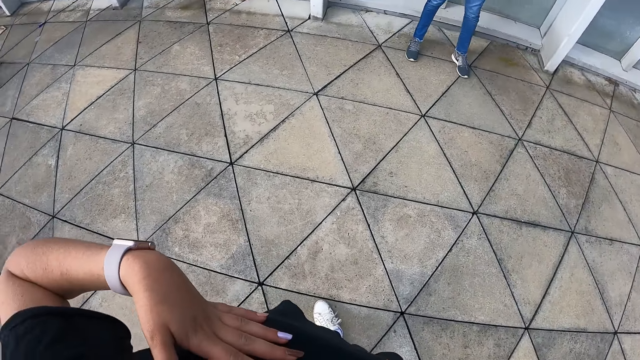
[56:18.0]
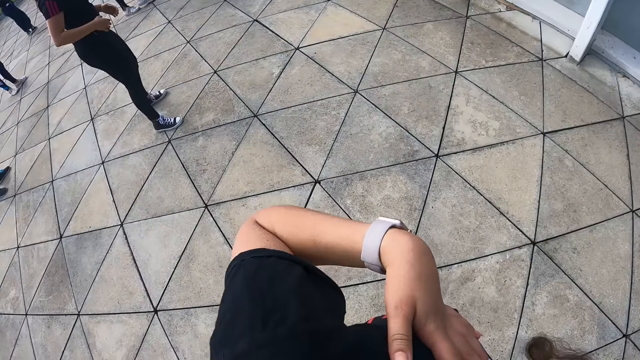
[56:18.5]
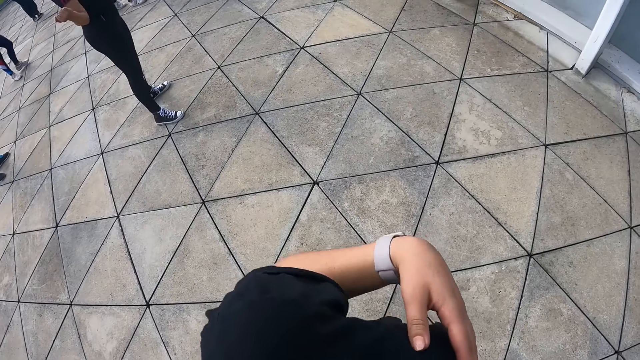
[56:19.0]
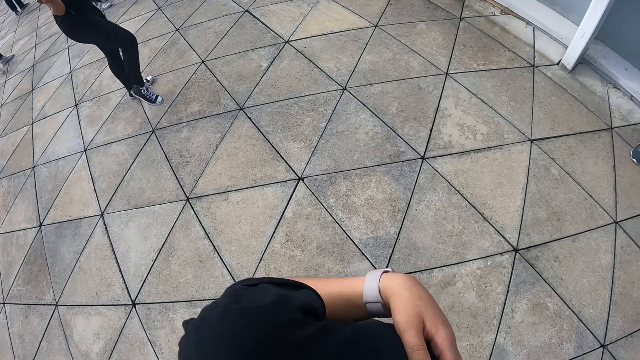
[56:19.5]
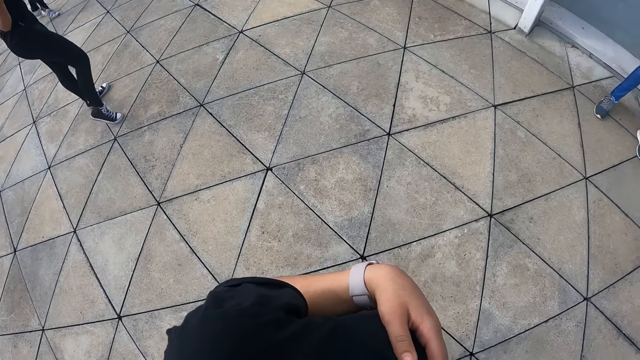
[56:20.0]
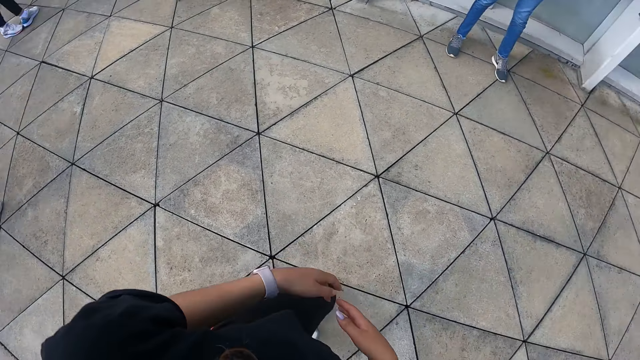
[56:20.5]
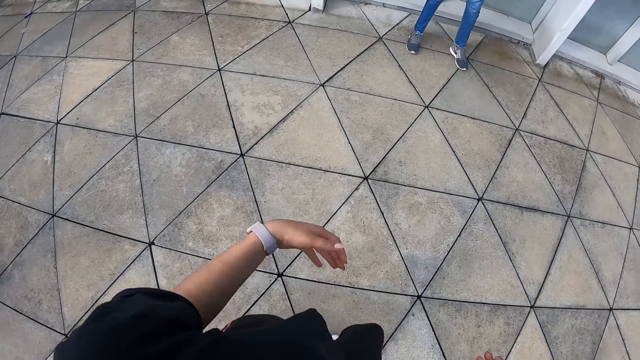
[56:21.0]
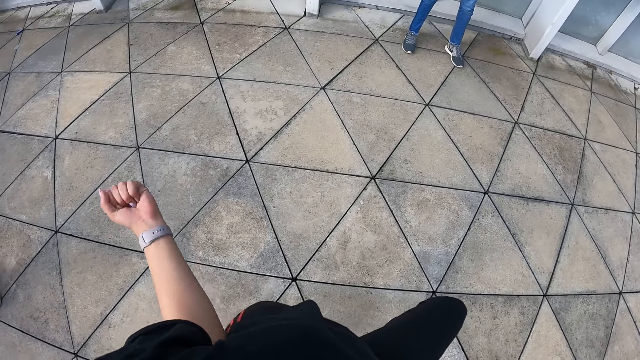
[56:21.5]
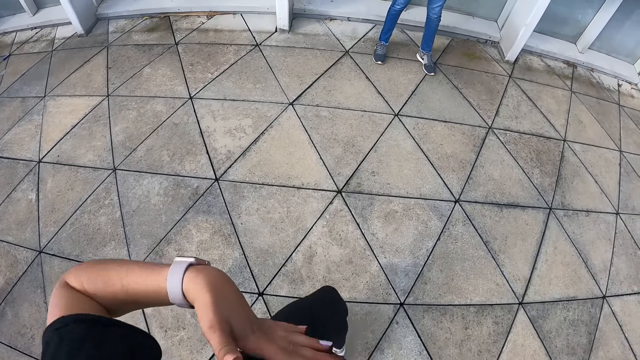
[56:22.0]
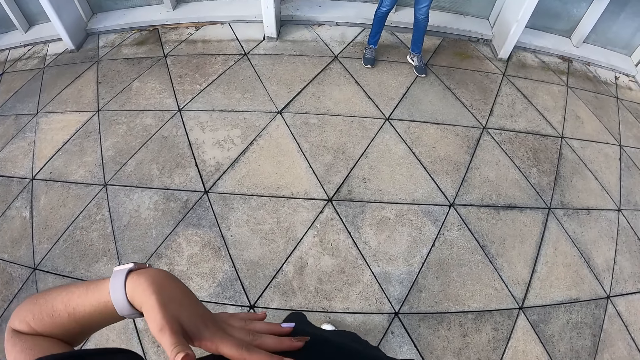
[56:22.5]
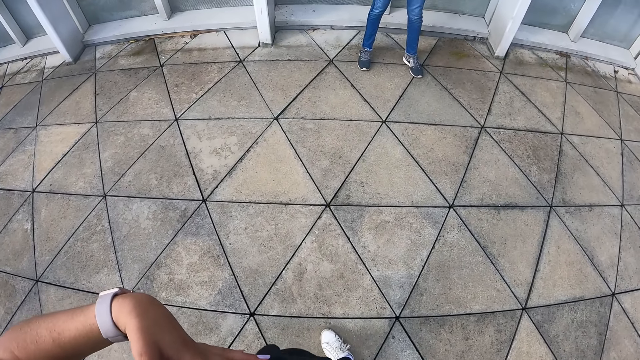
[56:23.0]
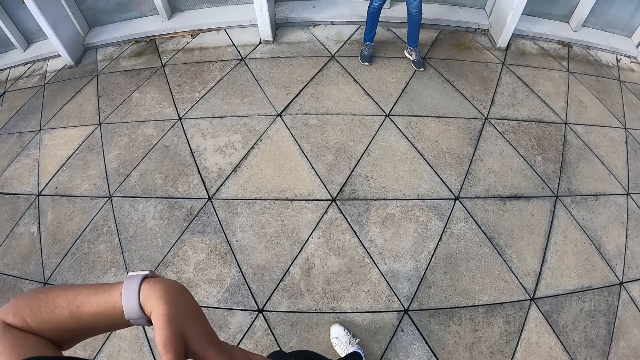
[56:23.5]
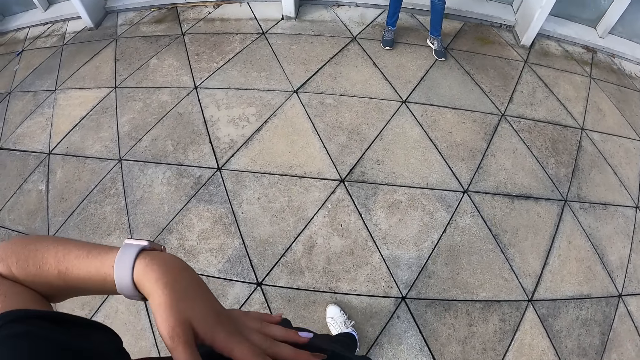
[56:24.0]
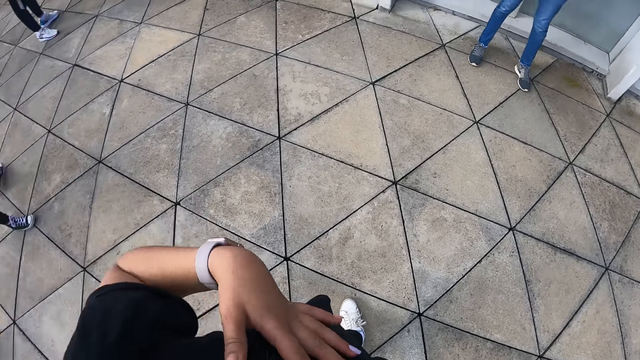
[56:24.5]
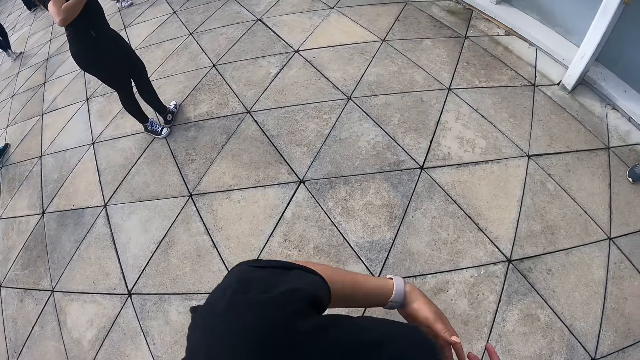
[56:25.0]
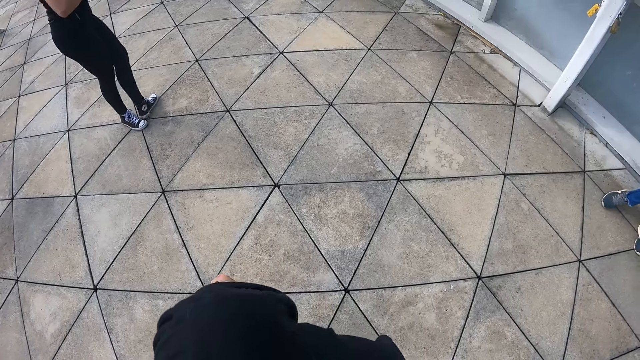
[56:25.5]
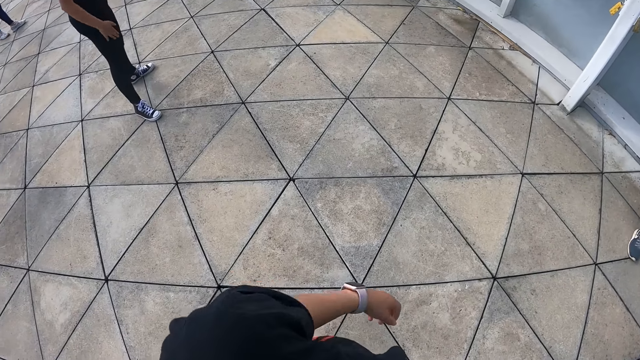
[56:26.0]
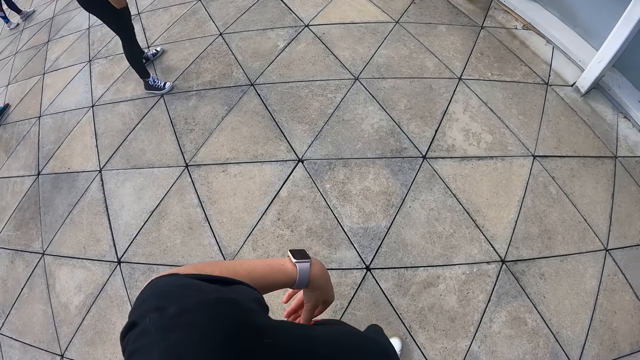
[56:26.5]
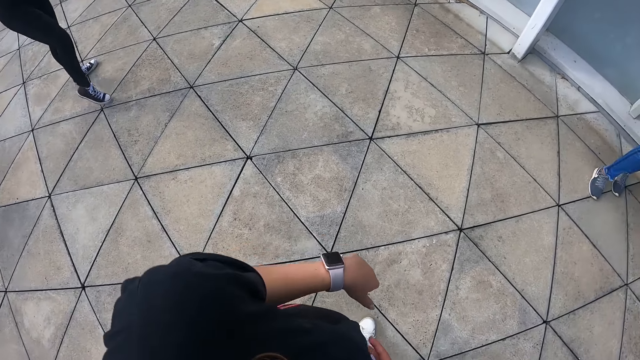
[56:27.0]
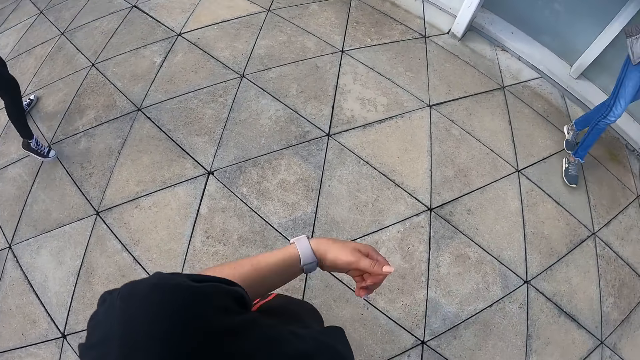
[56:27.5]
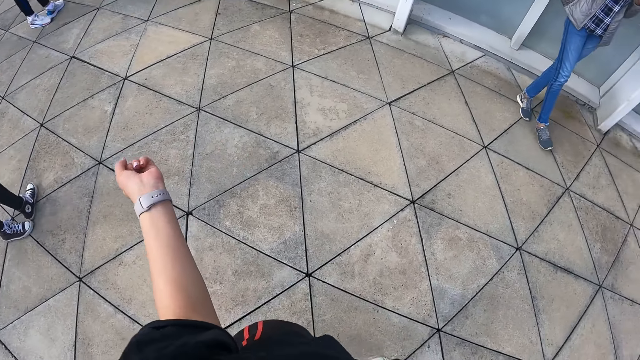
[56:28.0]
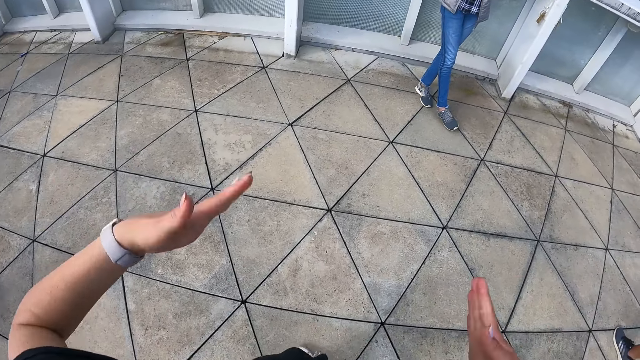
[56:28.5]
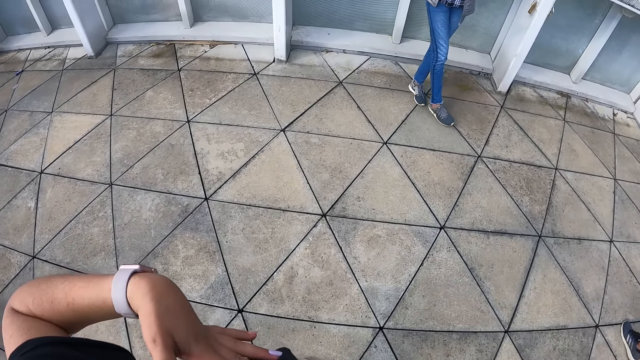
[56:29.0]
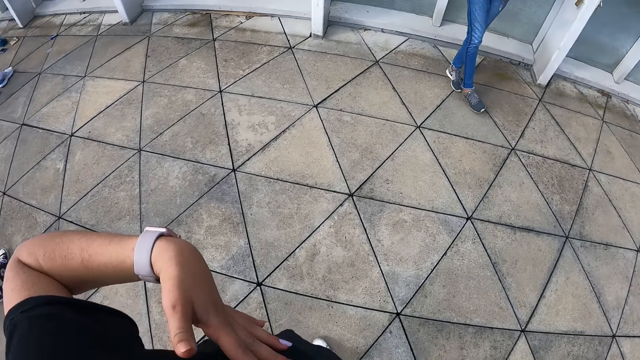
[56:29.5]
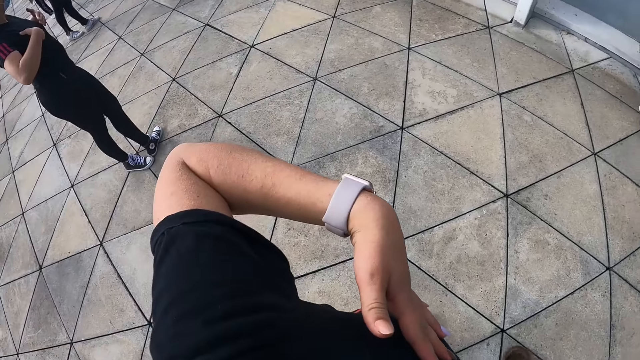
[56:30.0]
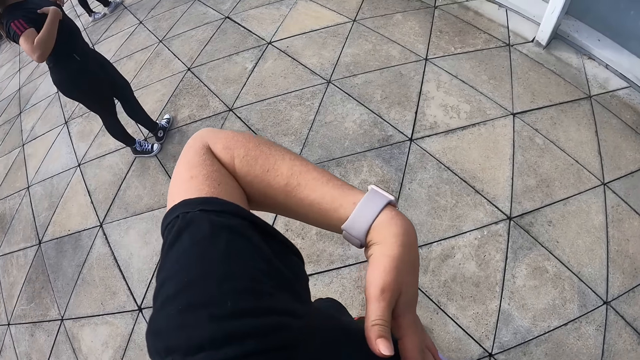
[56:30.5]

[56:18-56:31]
The camera wearer breathes in. A woman moves. A man crosses legs.

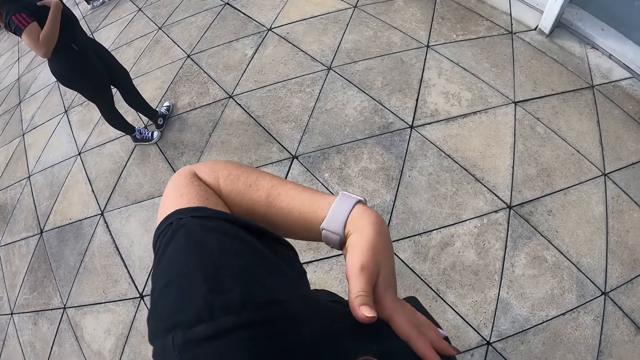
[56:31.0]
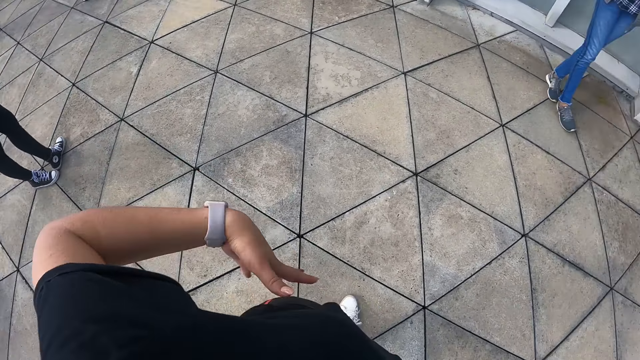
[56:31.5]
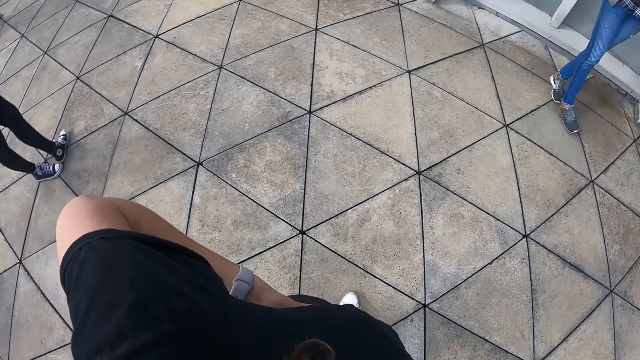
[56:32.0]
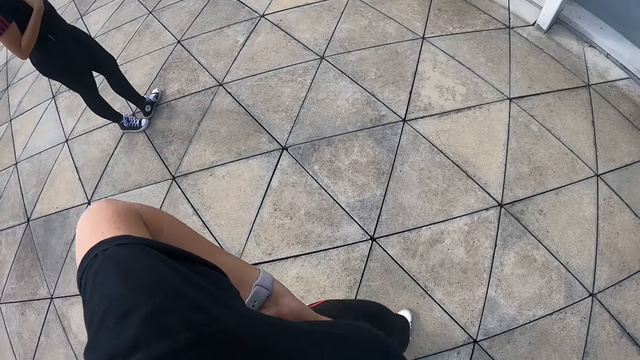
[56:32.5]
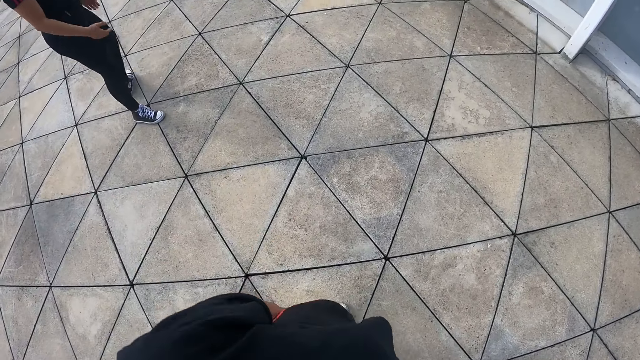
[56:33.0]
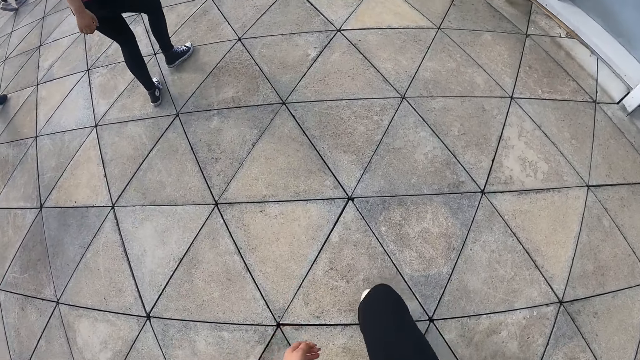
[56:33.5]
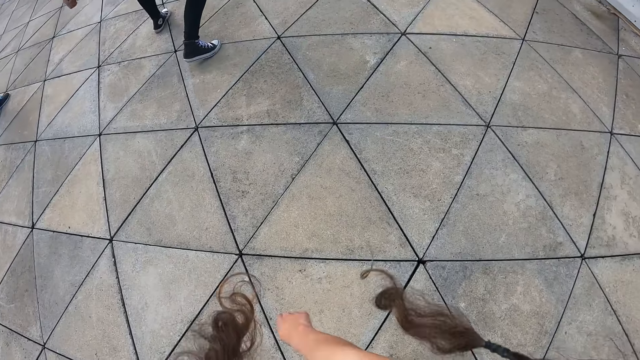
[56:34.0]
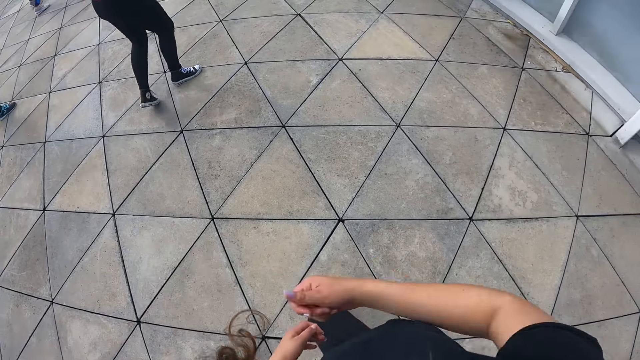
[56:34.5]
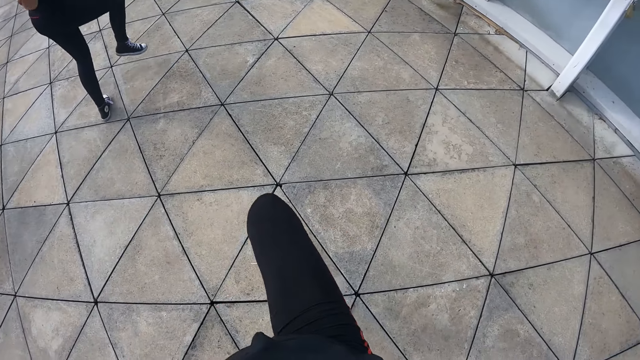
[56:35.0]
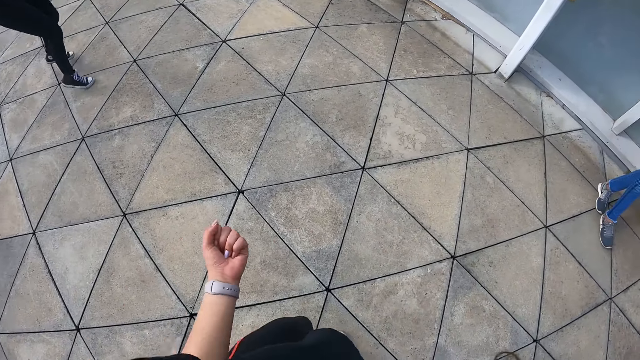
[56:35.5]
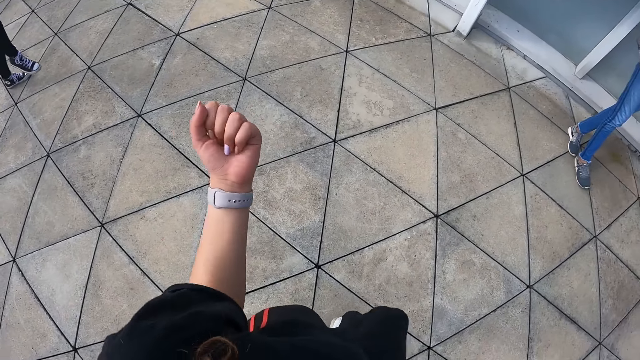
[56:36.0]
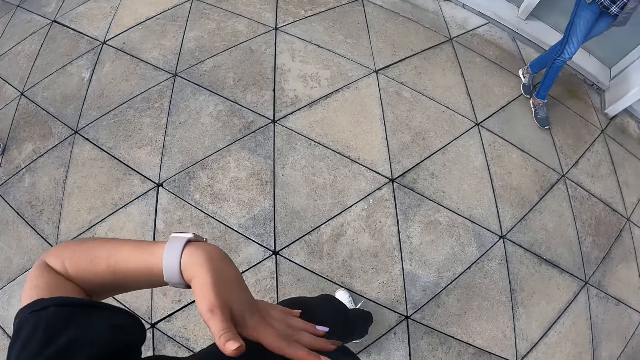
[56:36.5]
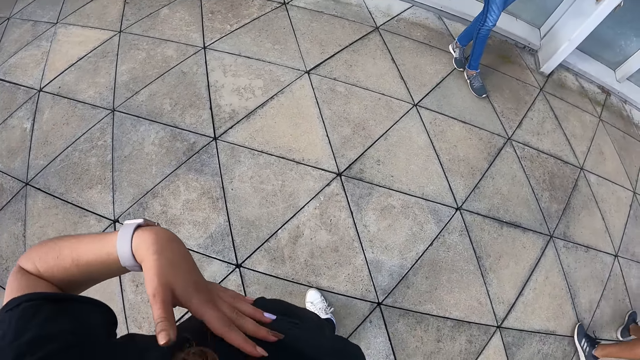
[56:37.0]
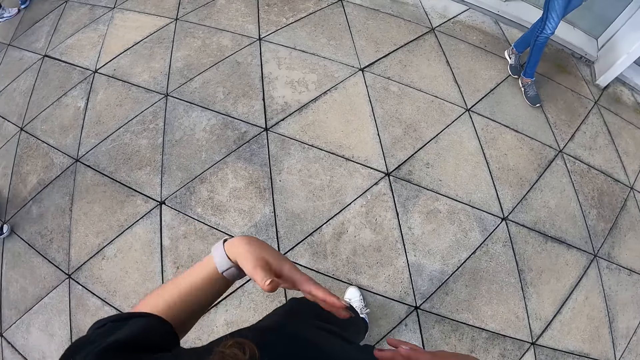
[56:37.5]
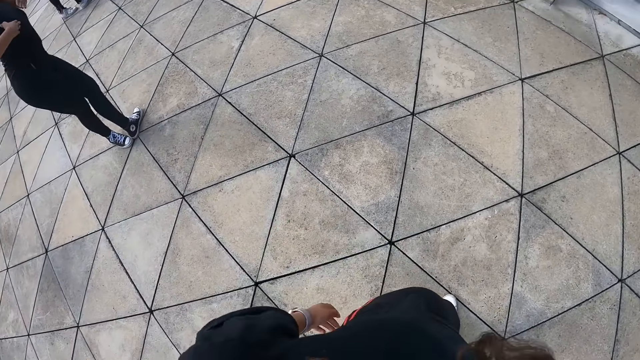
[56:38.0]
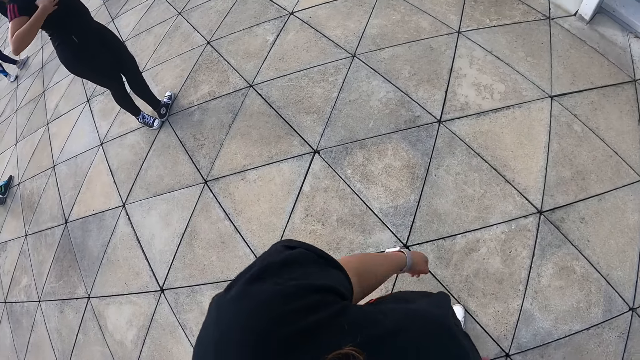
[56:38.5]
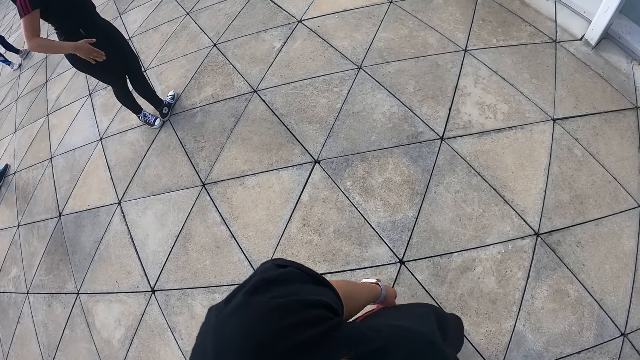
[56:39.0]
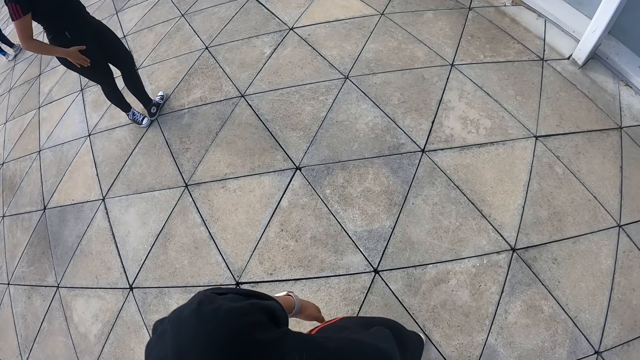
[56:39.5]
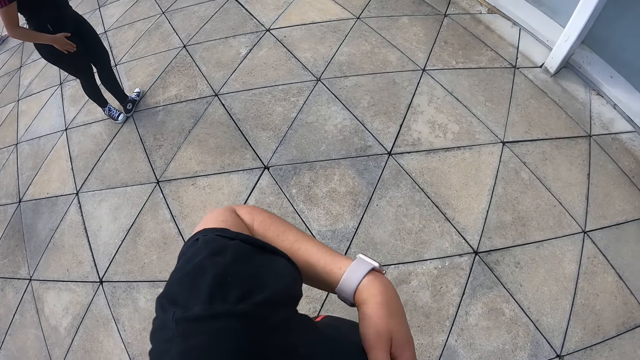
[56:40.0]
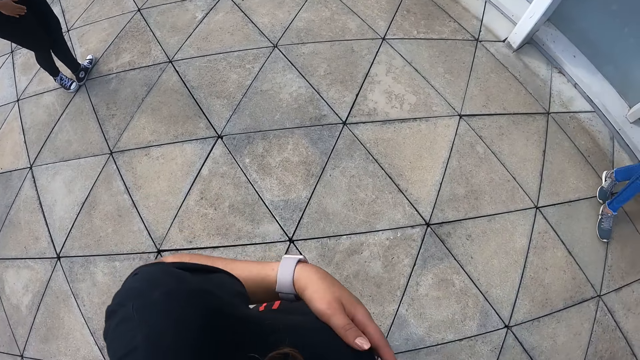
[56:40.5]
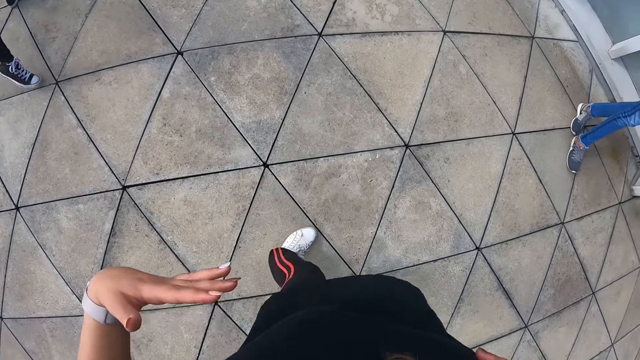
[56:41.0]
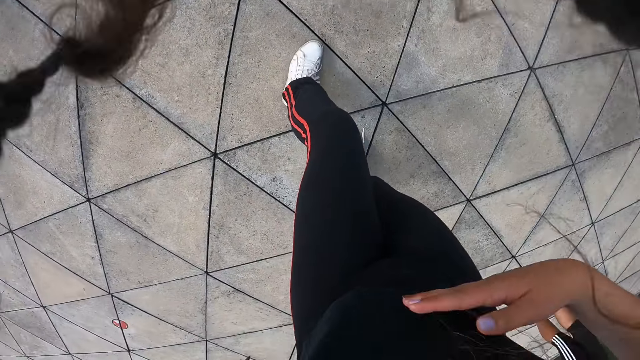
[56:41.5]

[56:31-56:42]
The camera wearer breathes in. A woman stretches. The camera wearer stretches. They stretch again. The woman stands.
